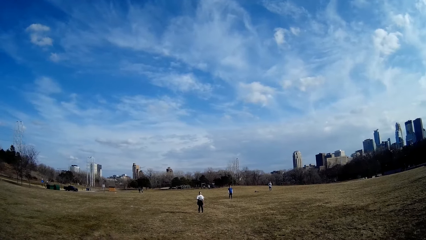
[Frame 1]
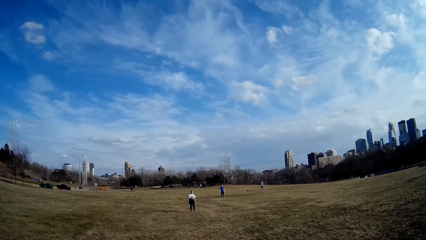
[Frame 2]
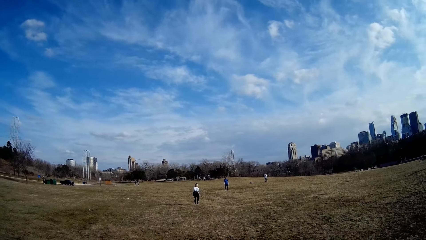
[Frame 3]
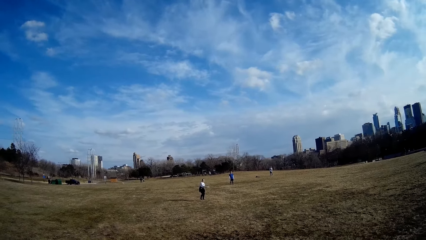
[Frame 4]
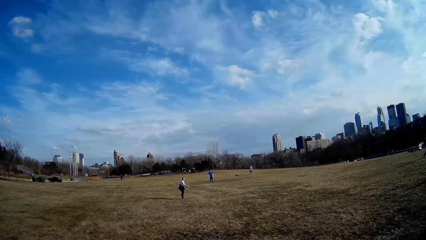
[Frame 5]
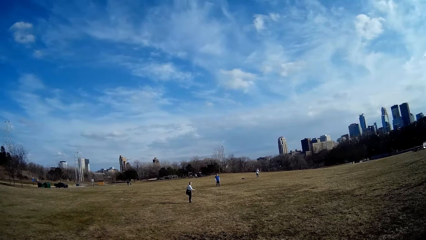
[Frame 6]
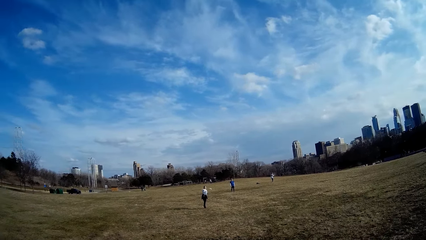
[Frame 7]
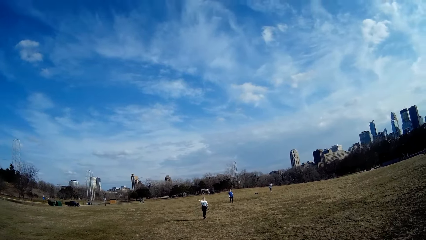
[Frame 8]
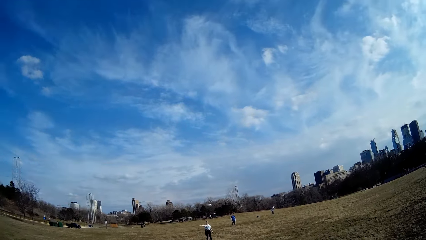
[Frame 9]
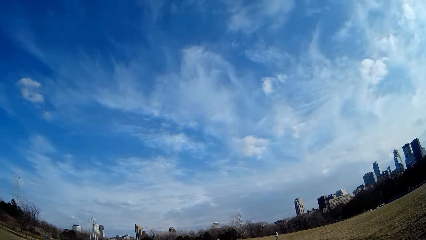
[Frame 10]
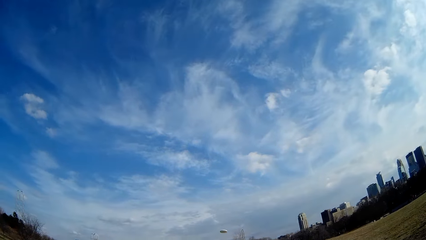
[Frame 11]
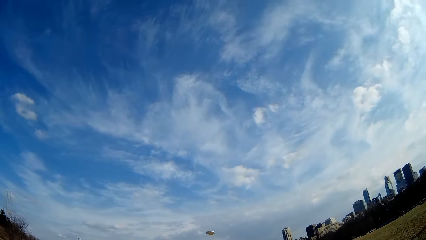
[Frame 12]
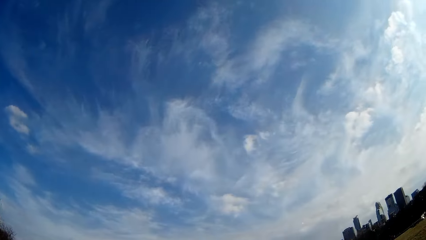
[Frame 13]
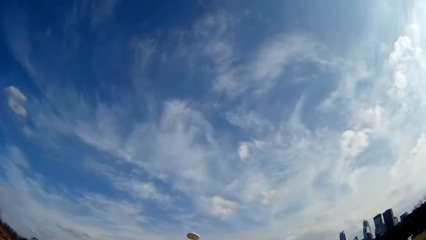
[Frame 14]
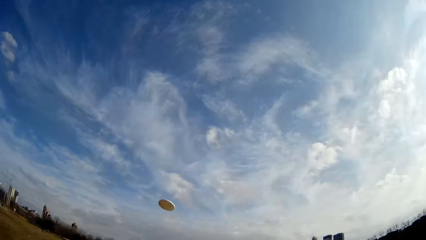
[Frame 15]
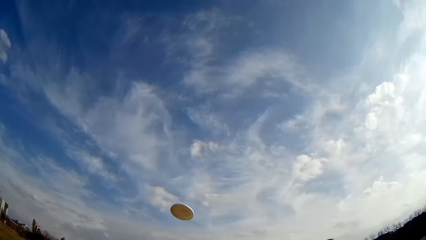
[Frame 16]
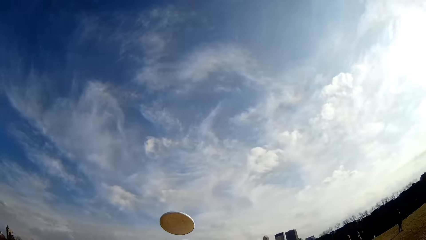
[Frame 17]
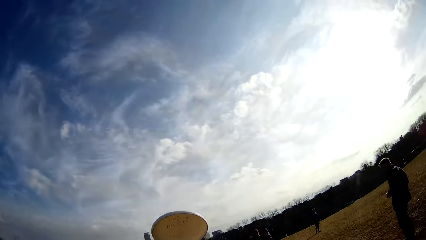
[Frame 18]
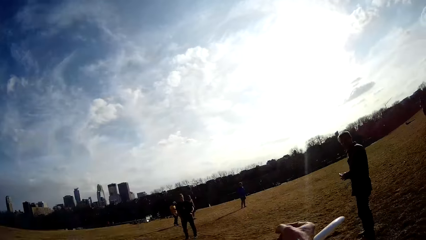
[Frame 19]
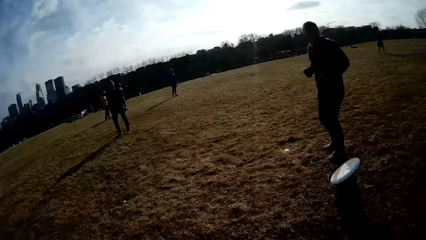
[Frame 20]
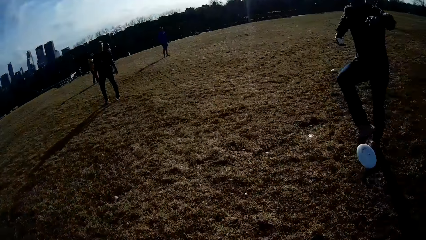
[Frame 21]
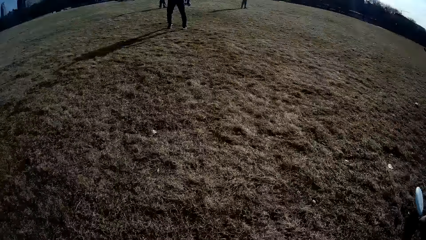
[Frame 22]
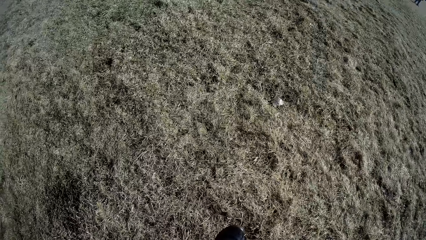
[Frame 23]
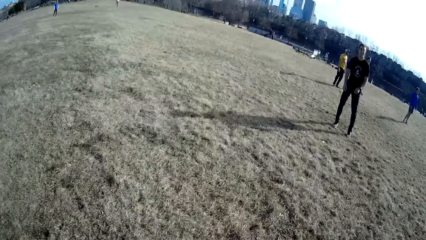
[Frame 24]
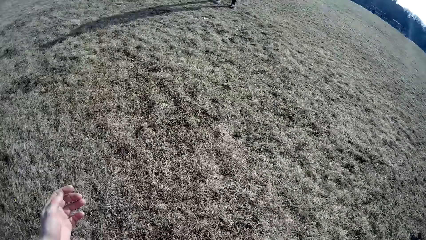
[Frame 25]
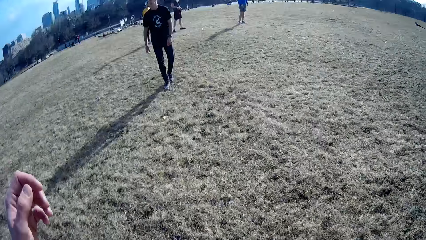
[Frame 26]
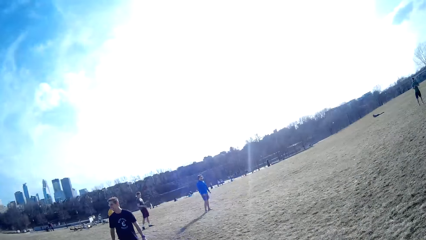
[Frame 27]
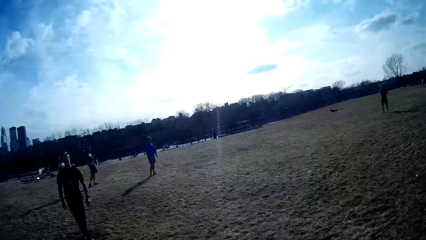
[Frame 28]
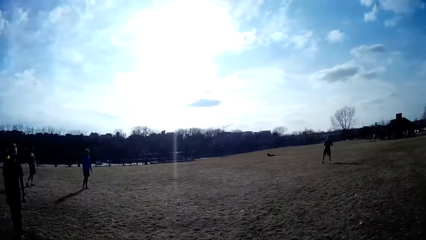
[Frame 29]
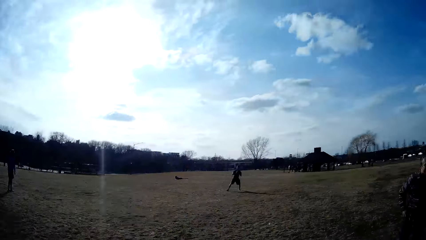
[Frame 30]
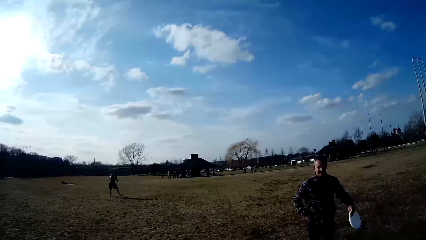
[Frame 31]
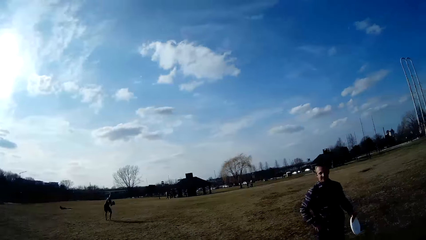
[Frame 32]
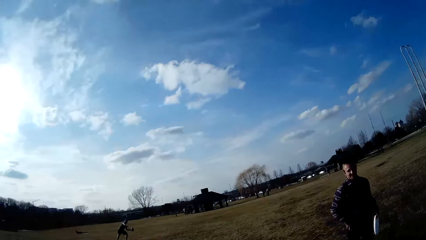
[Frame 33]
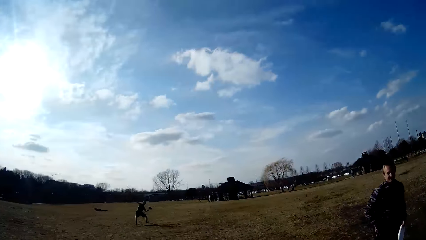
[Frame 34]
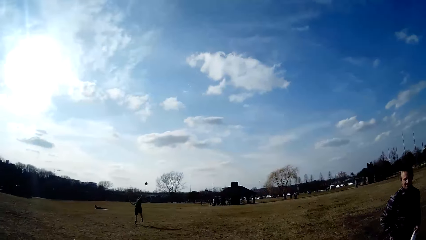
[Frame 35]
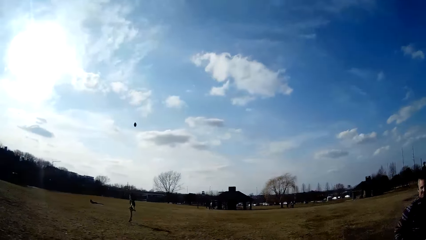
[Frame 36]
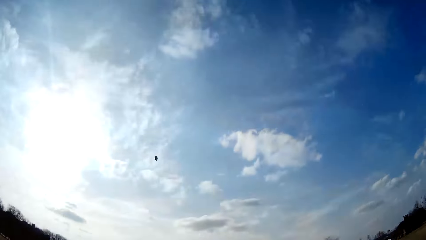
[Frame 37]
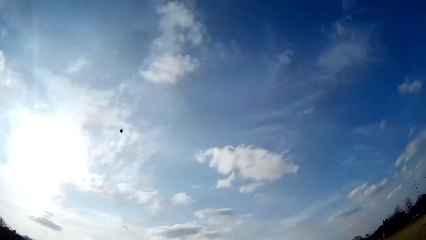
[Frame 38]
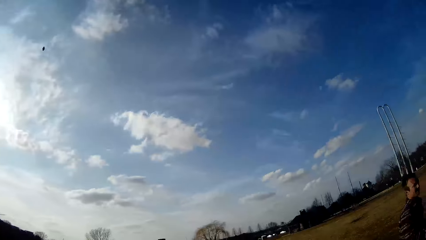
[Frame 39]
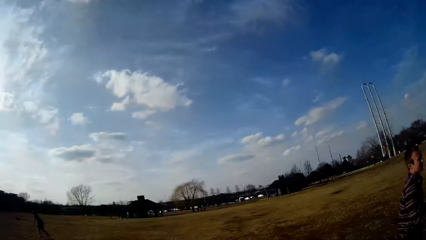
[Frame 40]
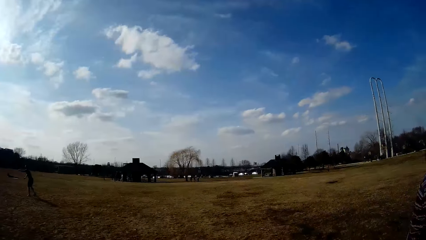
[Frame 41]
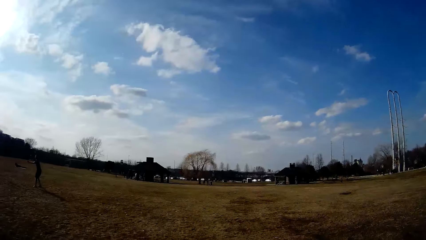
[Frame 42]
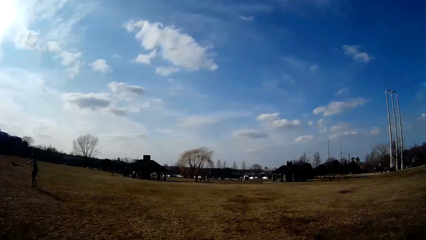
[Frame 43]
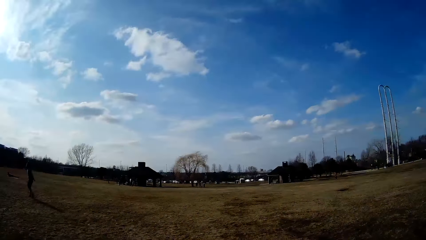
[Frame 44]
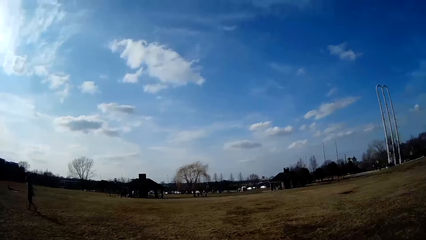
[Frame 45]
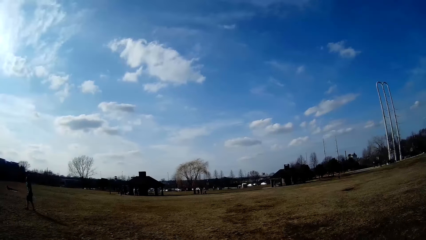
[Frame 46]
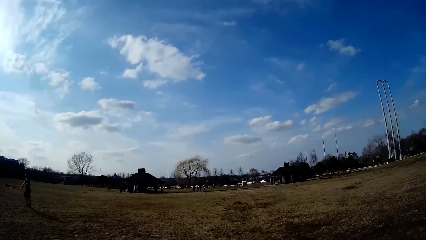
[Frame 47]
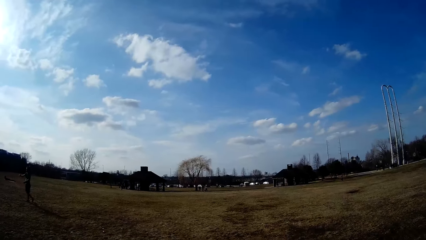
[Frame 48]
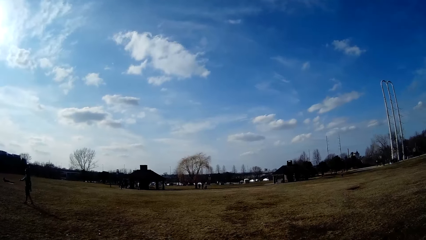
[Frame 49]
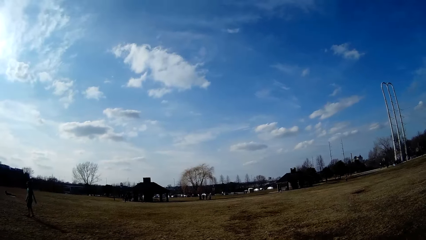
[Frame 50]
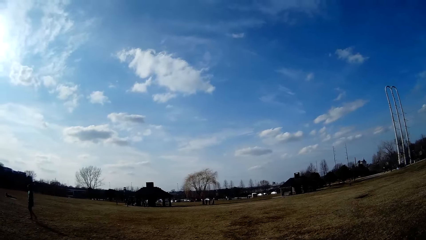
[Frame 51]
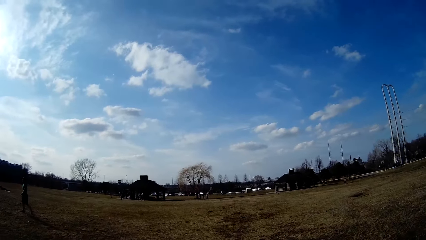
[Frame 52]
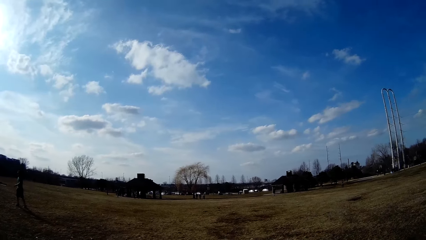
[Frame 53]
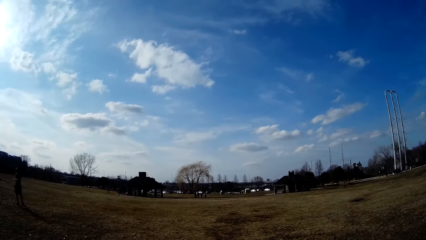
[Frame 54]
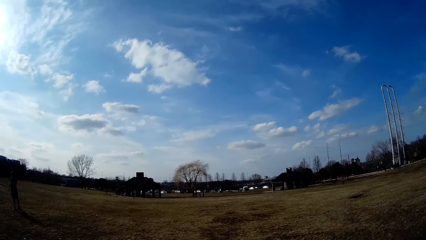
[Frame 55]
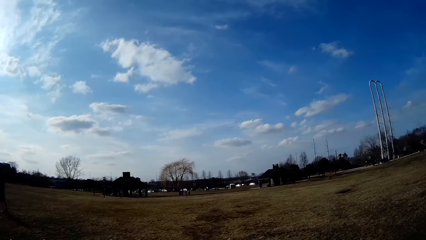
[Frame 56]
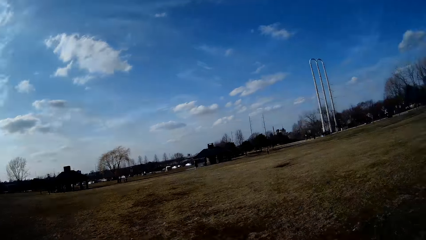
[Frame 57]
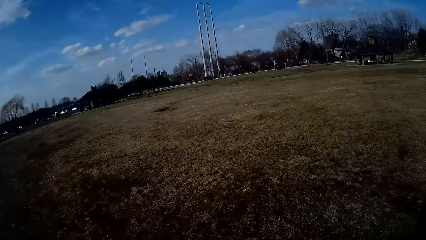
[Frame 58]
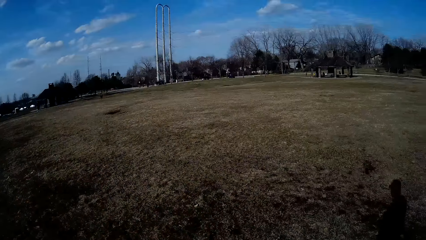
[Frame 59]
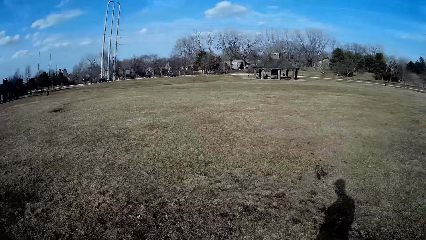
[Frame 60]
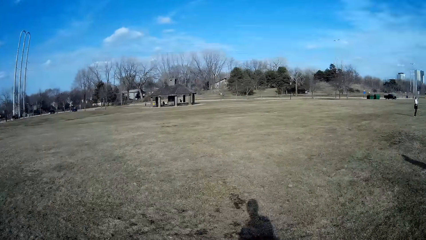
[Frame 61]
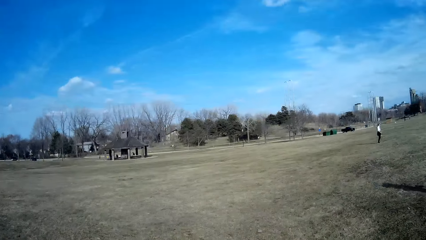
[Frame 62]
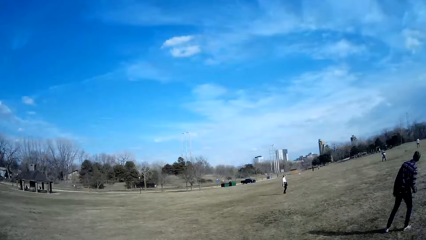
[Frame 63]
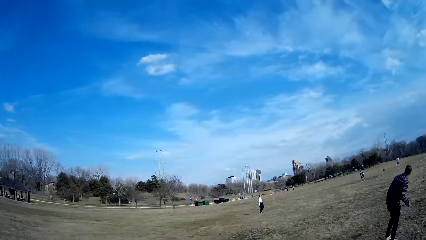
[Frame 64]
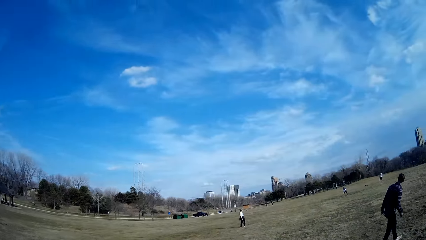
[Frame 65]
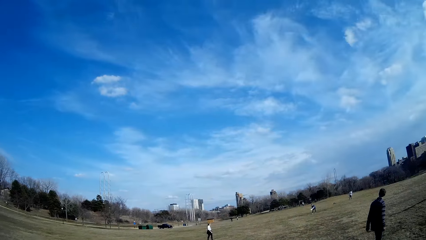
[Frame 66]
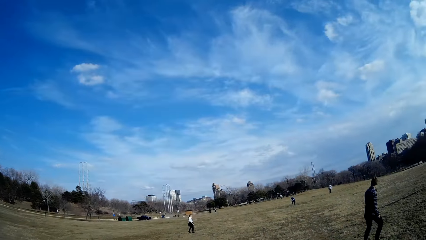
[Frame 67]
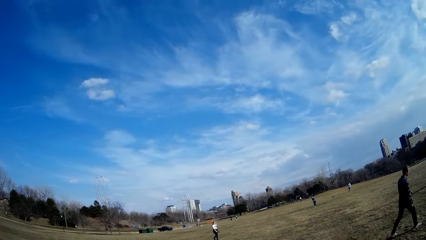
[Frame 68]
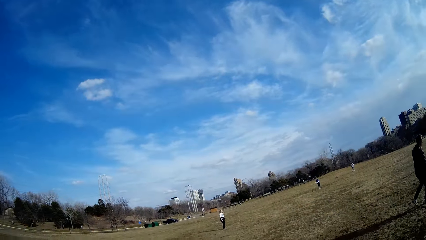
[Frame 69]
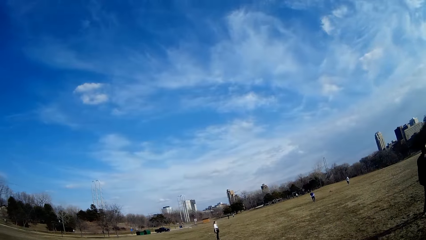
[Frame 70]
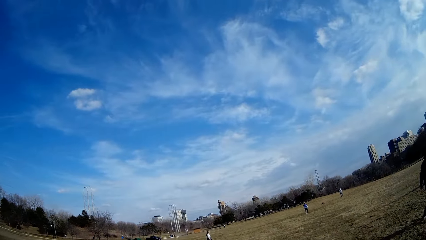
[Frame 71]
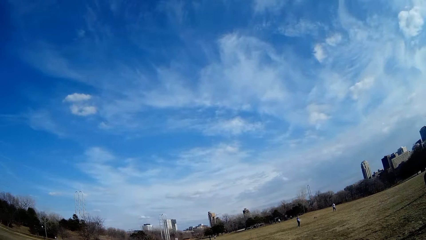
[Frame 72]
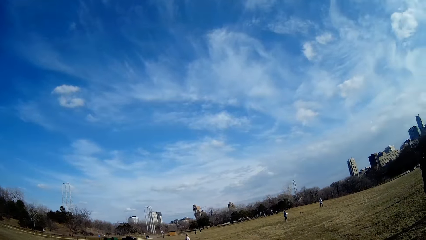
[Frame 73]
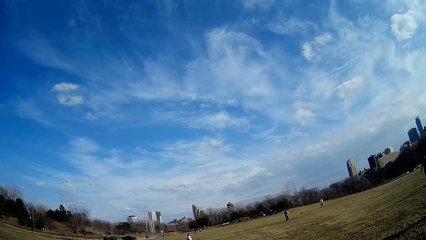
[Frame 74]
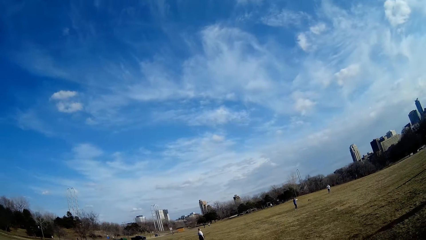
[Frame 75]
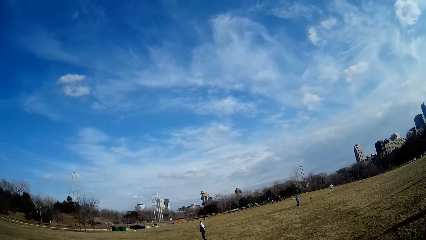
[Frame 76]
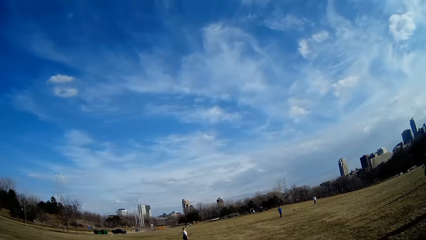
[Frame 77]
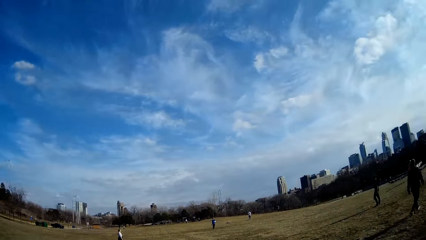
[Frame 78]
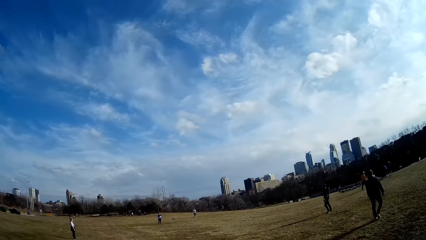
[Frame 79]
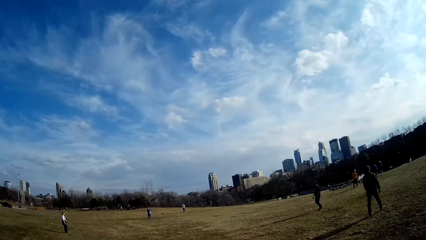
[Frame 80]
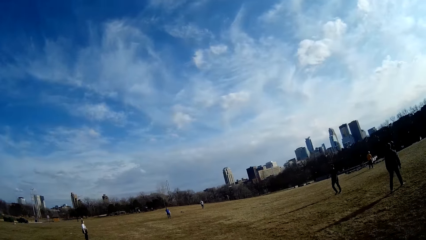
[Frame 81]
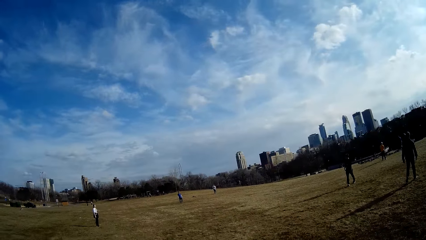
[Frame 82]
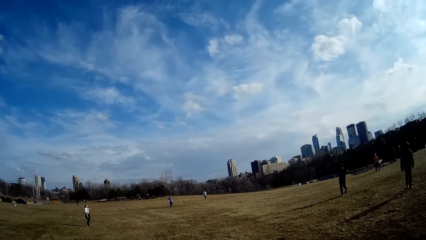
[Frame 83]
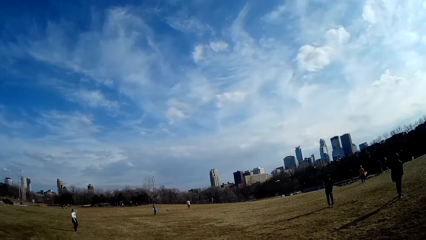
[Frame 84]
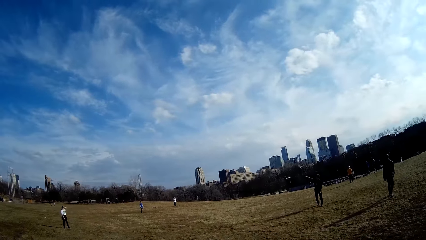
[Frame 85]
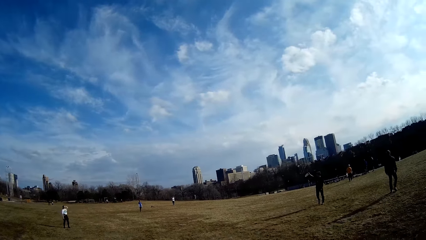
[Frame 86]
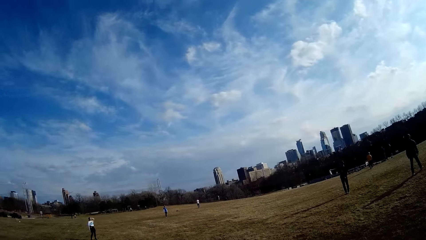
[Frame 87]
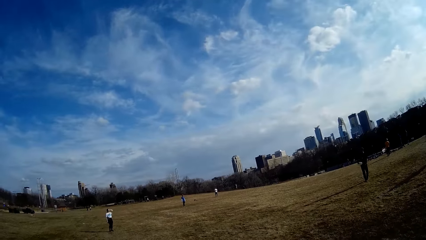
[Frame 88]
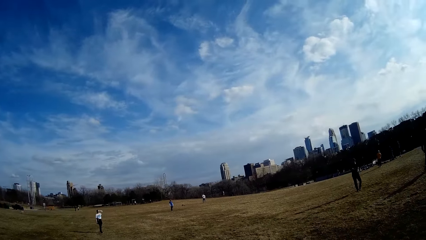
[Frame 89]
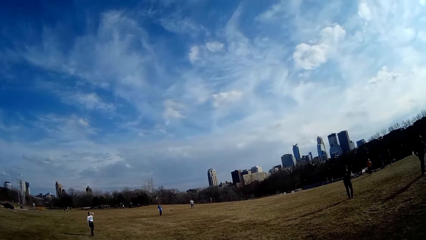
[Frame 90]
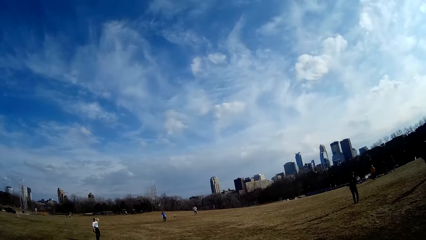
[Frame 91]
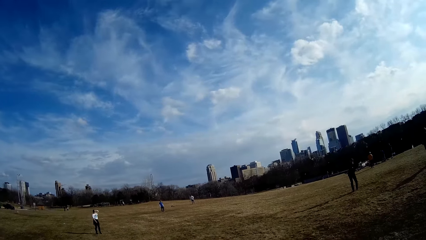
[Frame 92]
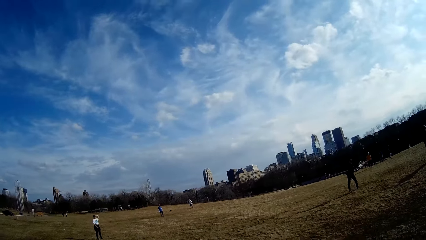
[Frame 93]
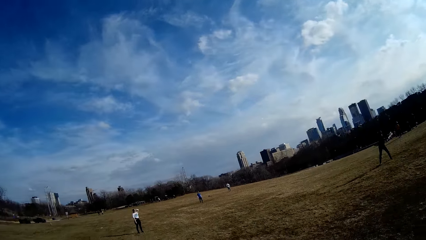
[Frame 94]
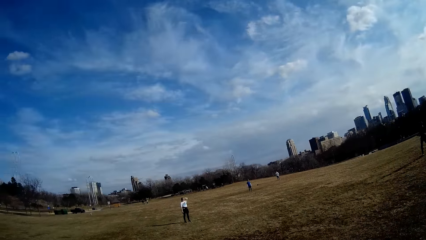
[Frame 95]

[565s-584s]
A woman throws the flying disc with her right hand. A person plays handball with a plate-like ball. A man holds the flying disc in his hand. Another person plays handball using a plate-like ball. Another man throws the flying disc. A third man catches the flying disc with his right hand and throws the flying disc.
